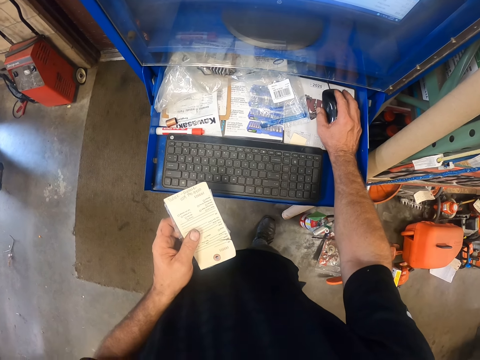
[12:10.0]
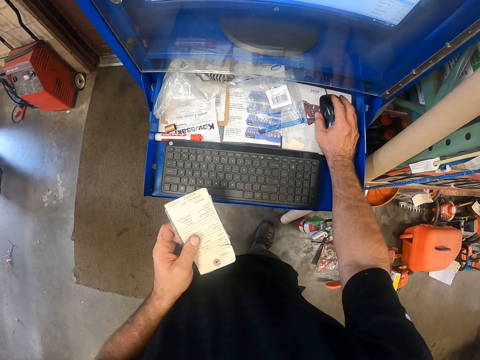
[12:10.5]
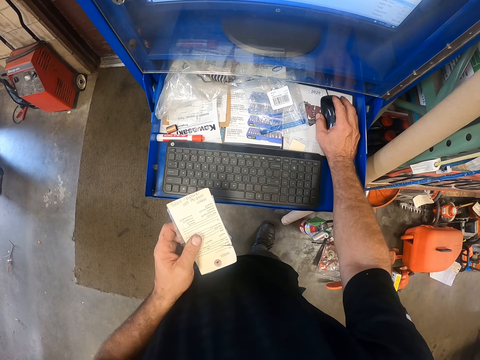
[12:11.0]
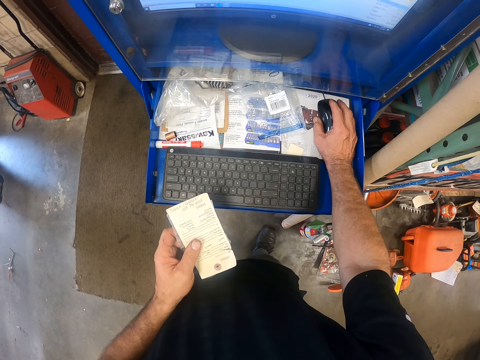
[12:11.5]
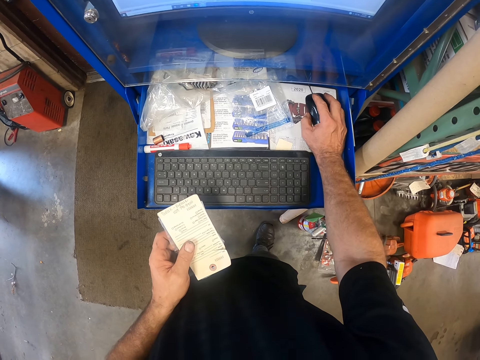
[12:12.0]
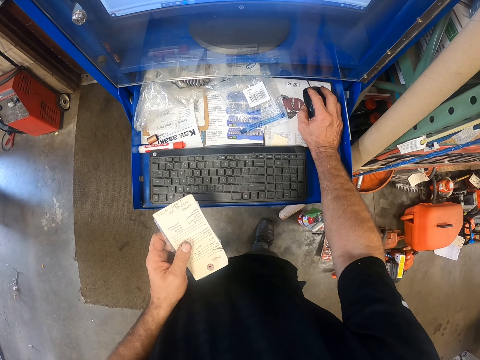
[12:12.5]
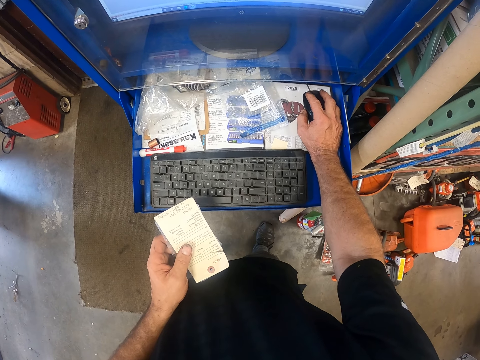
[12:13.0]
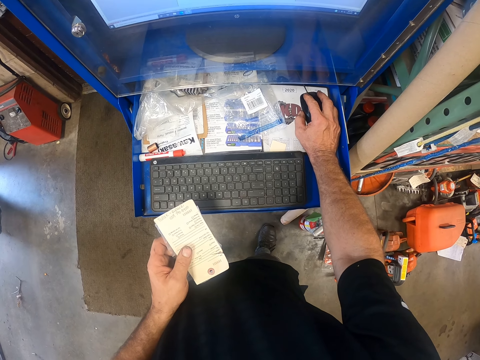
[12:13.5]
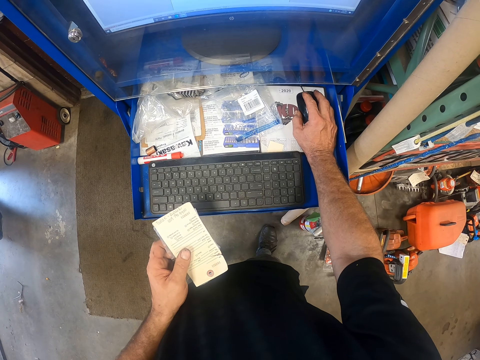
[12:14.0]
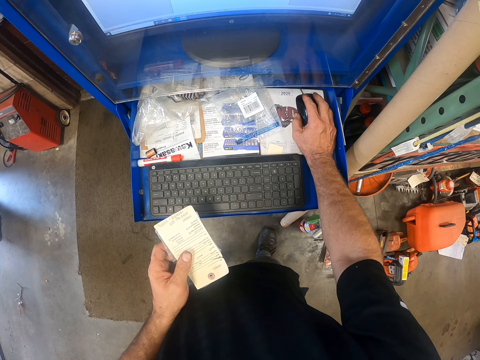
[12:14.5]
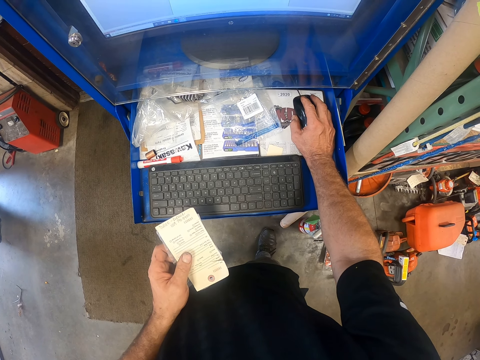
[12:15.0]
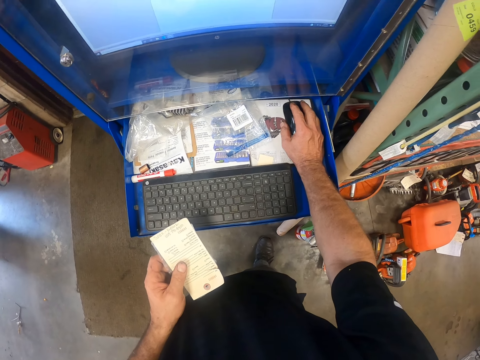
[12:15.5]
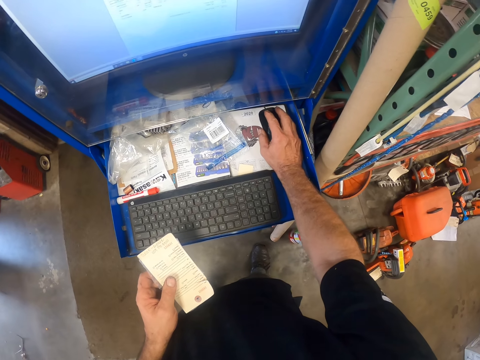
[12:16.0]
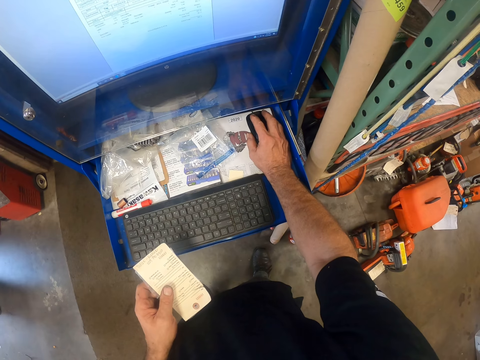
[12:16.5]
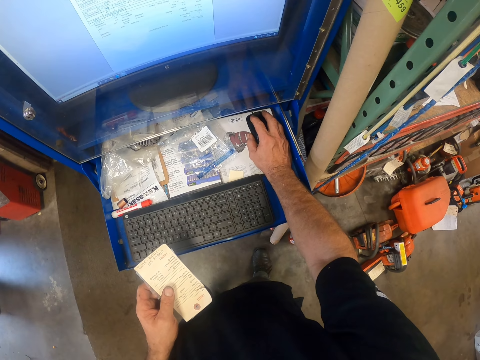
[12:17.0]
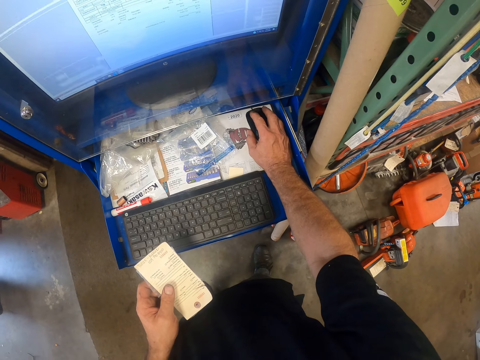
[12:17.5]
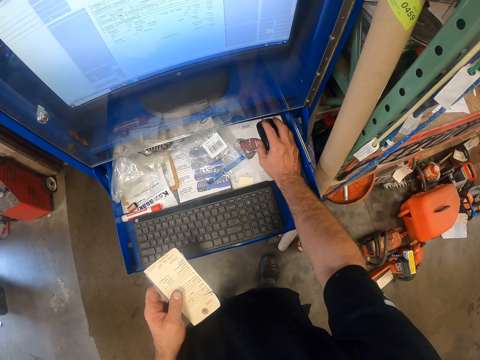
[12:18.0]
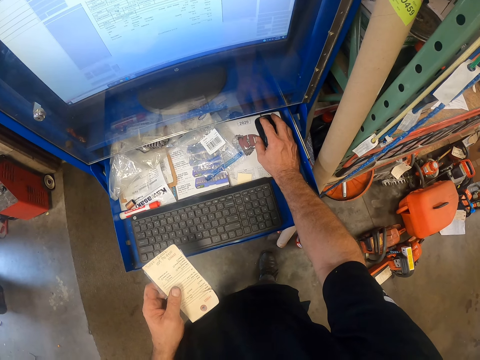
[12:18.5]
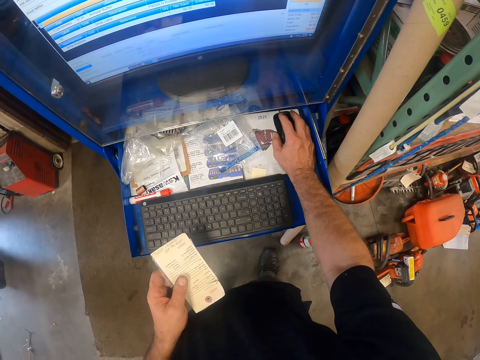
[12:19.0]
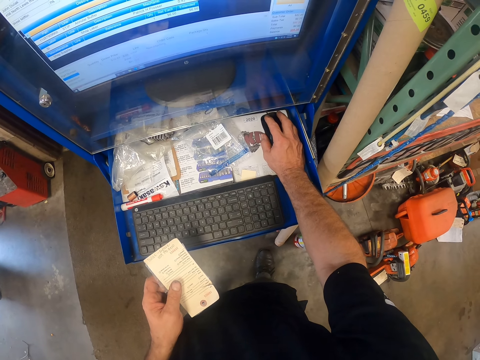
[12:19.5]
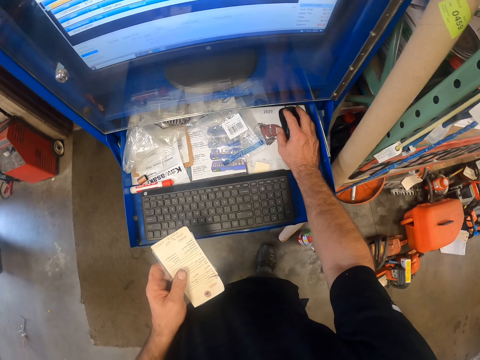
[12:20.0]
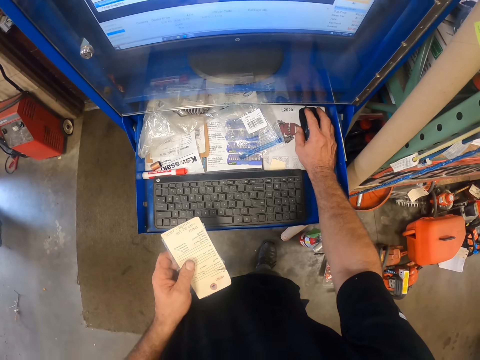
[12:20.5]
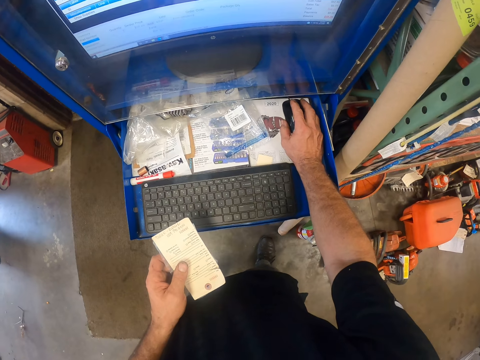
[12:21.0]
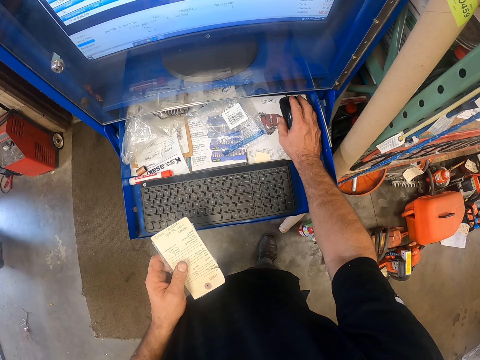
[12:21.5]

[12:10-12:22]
The camera wearer operates a computer with a mouse.

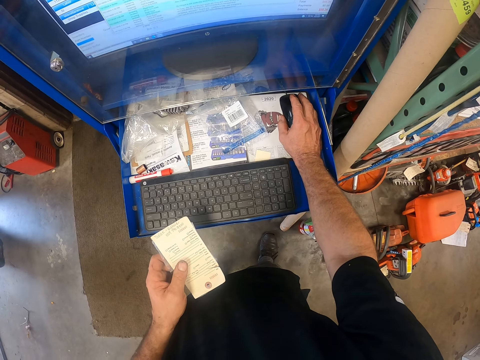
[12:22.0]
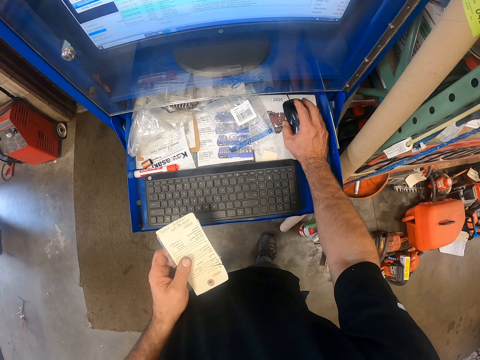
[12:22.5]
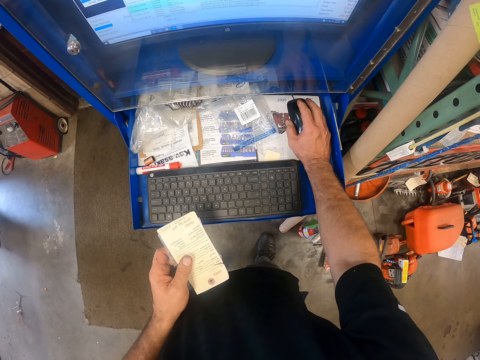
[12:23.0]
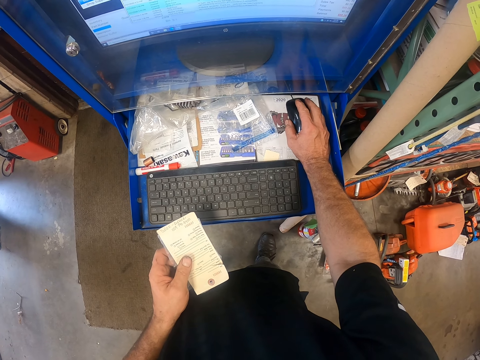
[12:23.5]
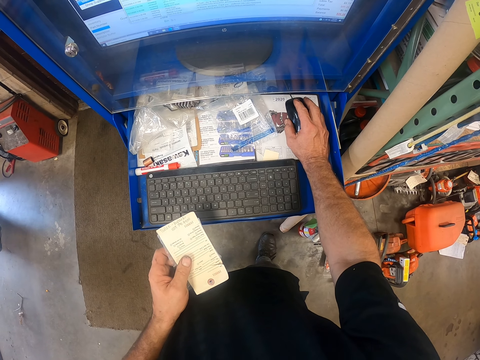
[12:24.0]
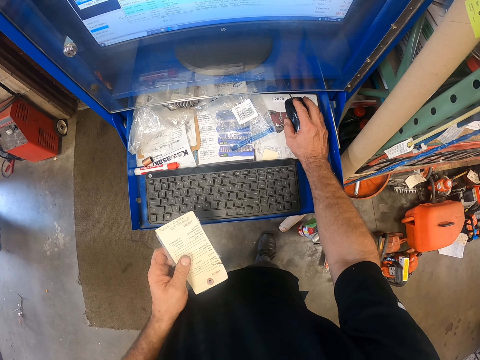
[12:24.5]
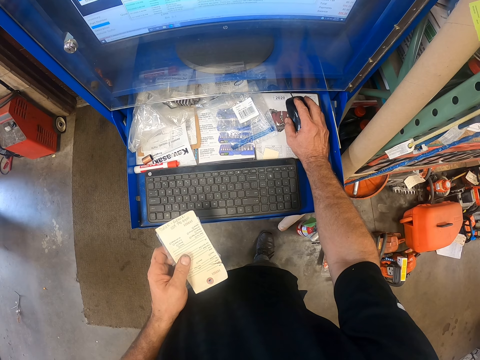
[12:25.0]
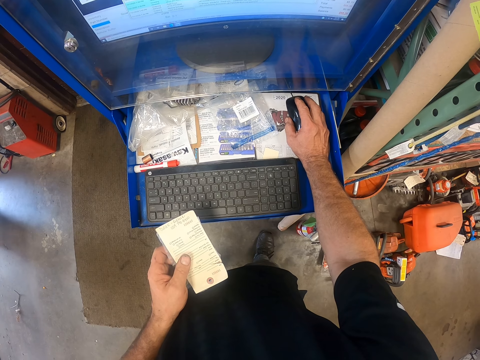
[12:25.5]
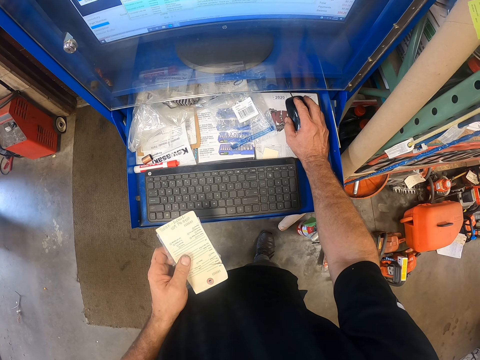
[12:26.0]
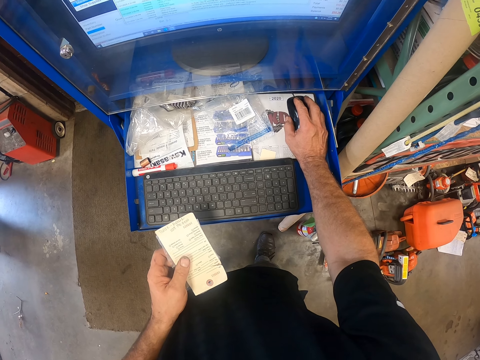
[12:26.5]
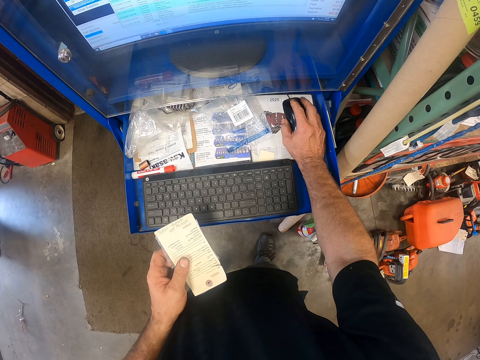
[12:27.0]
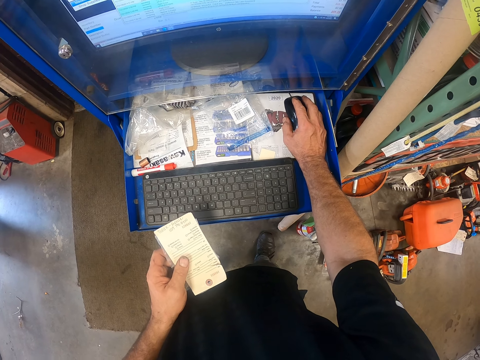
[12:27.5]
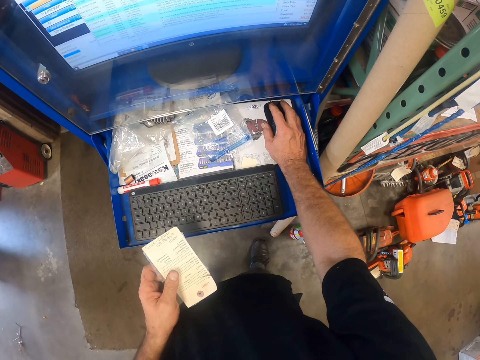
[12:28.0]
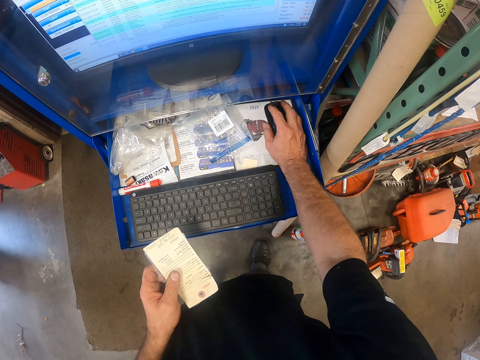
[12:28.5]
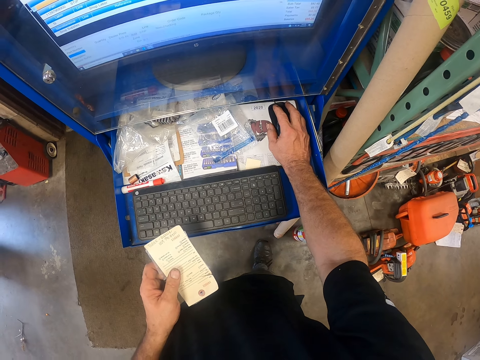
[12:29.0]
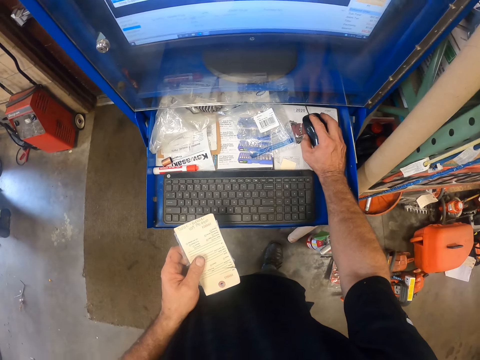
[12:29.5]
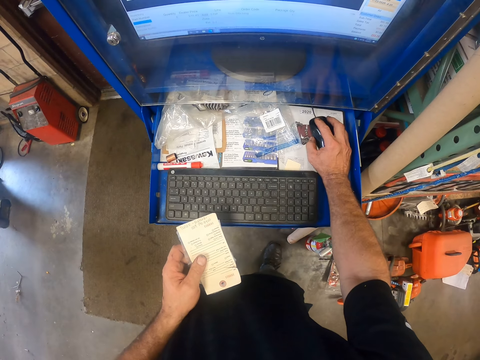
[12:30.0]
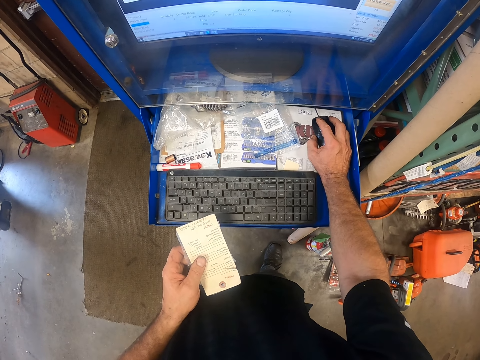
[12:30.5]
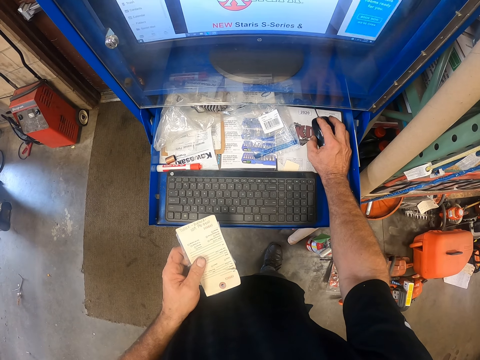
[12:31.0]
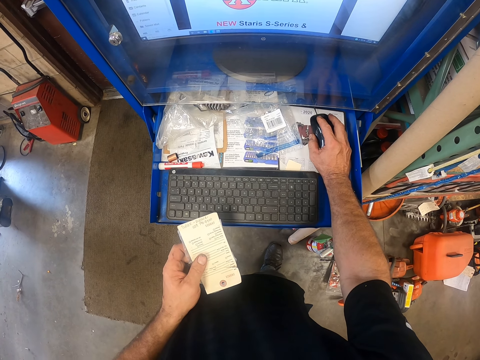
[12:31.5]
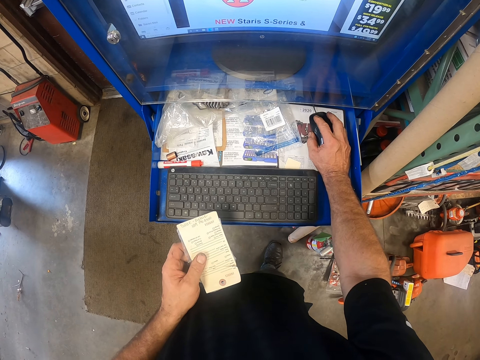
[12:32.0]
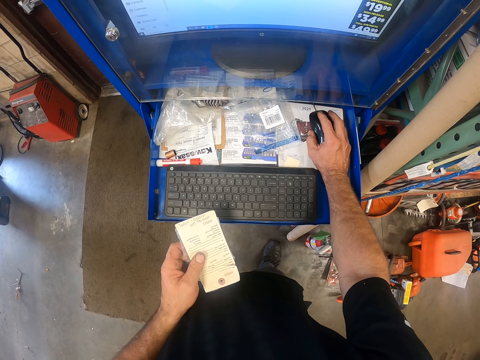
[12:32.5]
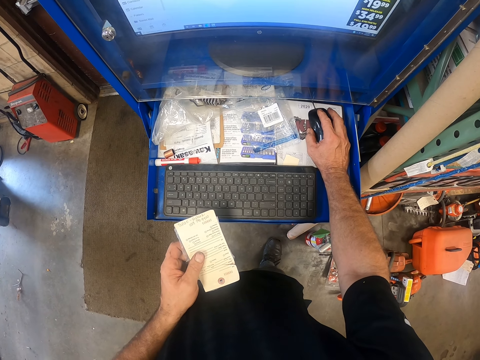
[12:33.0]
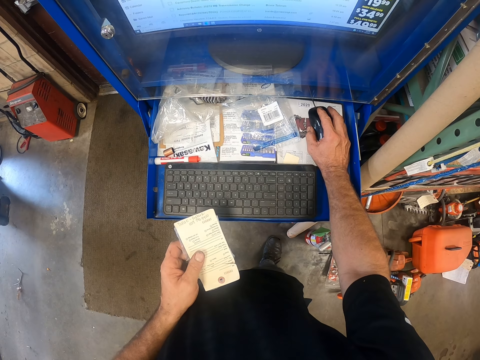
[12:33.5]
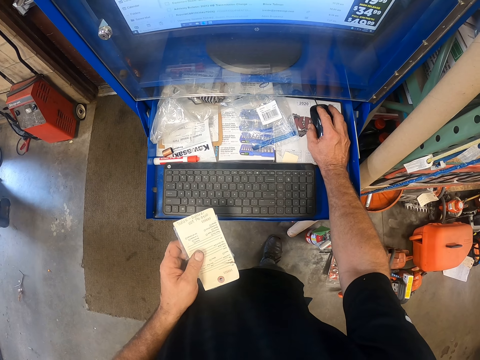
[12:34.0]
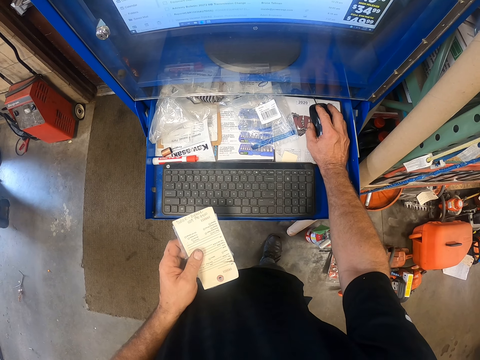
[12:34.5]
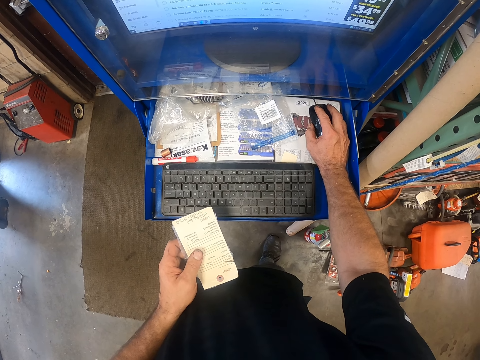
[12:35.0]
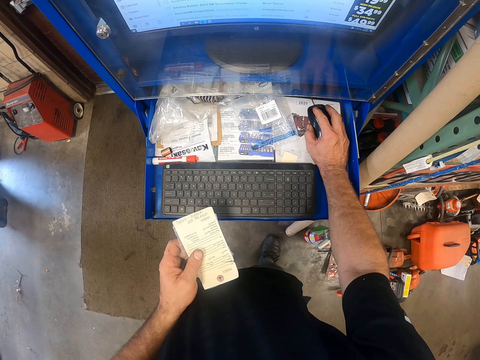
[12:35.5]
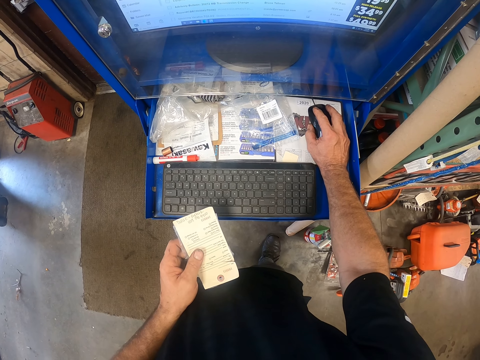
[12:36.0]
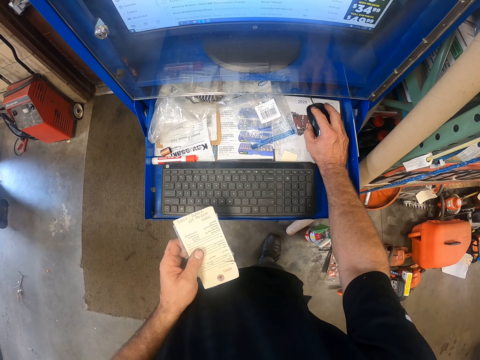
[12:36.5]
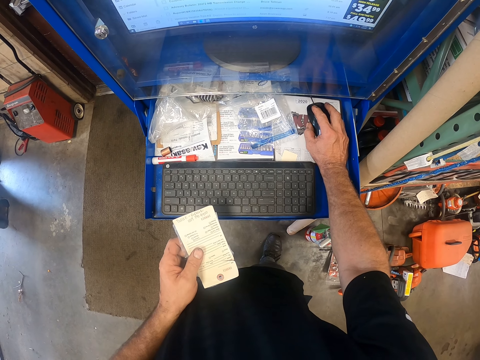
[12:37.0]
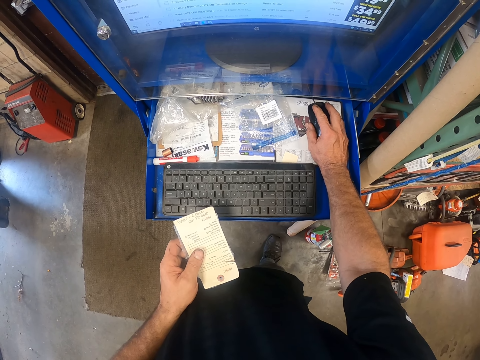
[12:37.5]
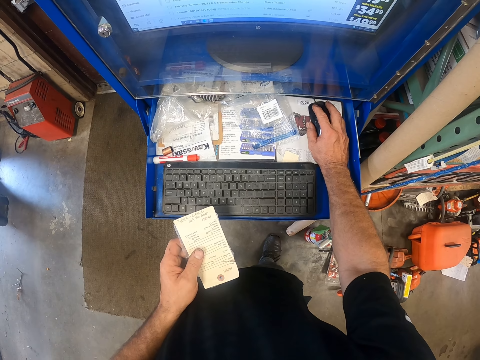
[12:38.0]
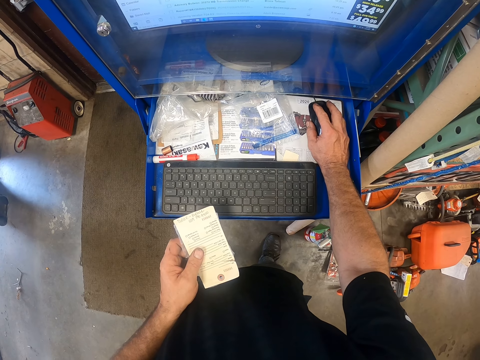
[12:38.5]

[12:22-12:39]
The camera wearer looks at a computer. They operate the computer with a mouse.
